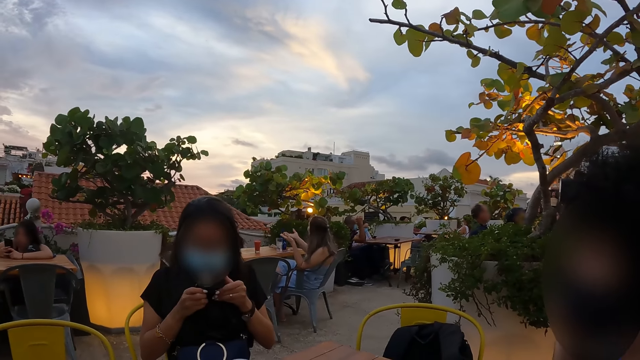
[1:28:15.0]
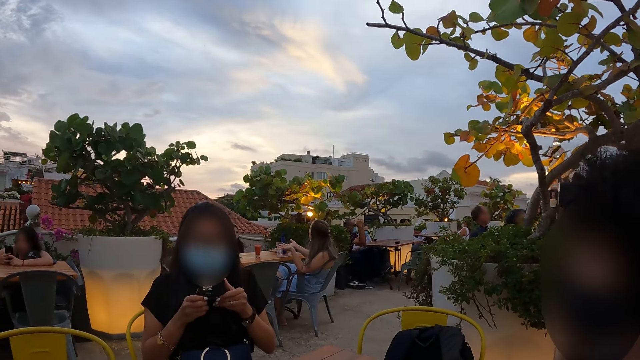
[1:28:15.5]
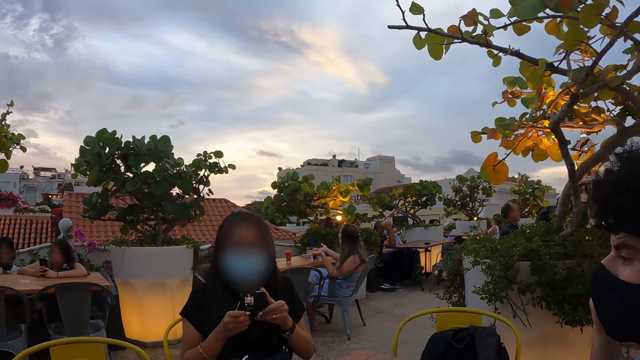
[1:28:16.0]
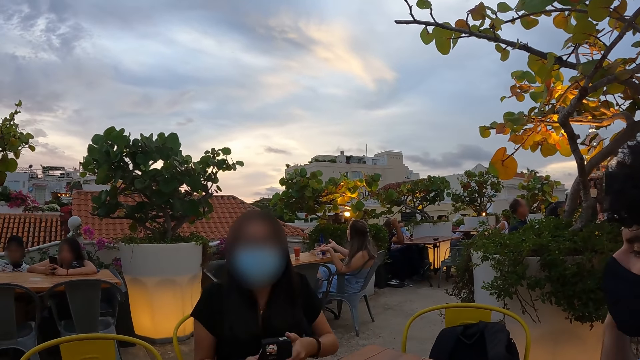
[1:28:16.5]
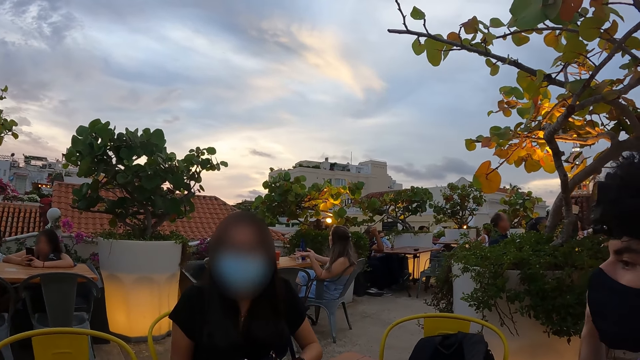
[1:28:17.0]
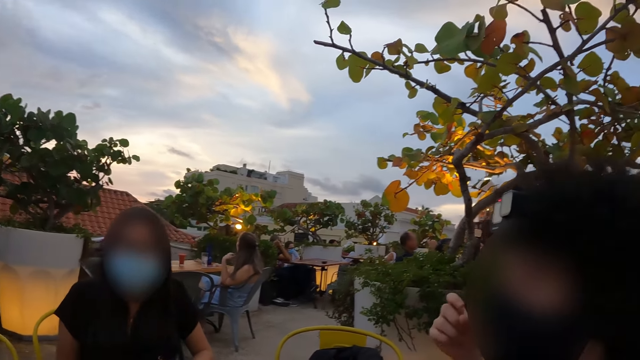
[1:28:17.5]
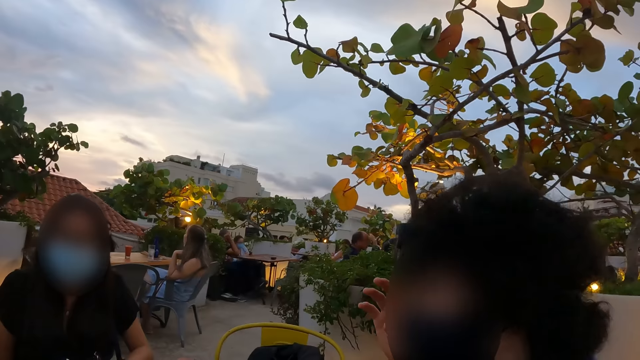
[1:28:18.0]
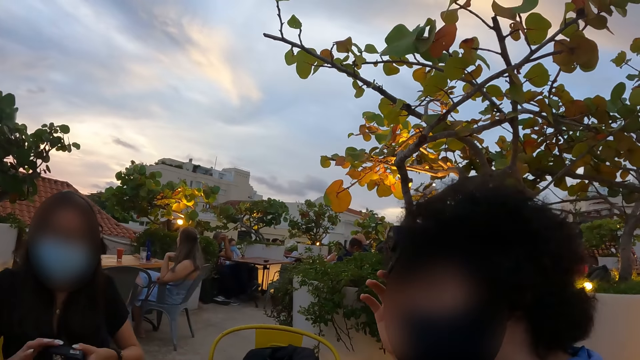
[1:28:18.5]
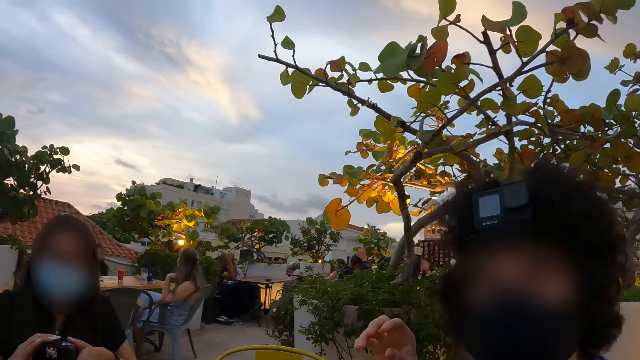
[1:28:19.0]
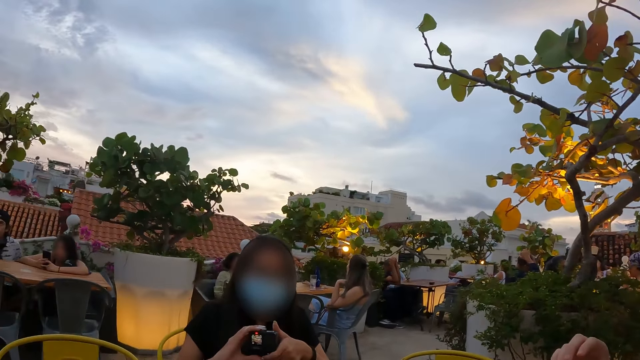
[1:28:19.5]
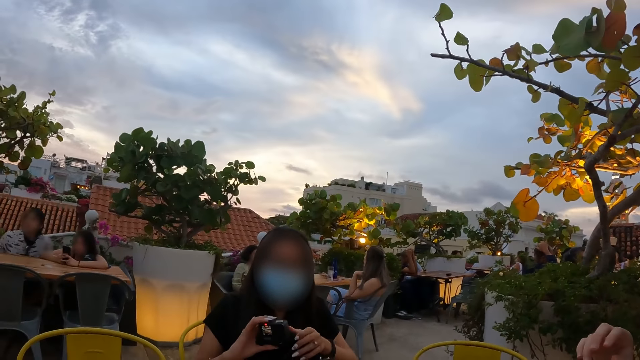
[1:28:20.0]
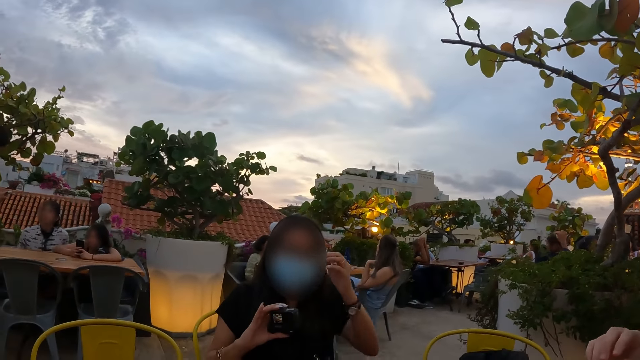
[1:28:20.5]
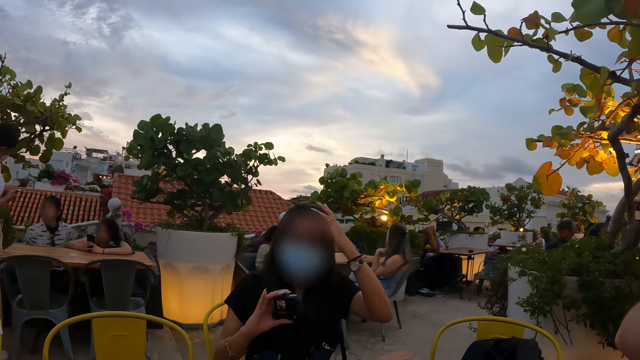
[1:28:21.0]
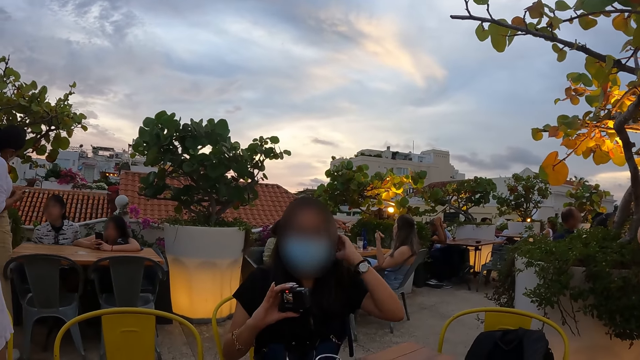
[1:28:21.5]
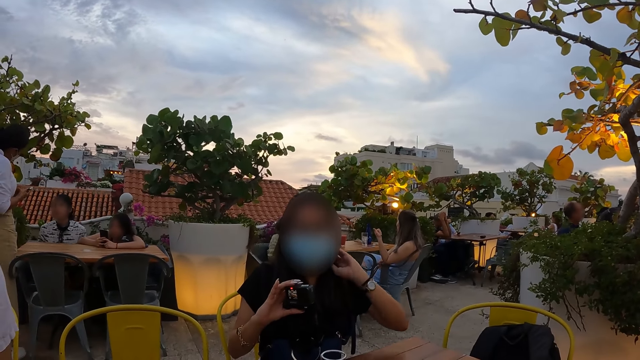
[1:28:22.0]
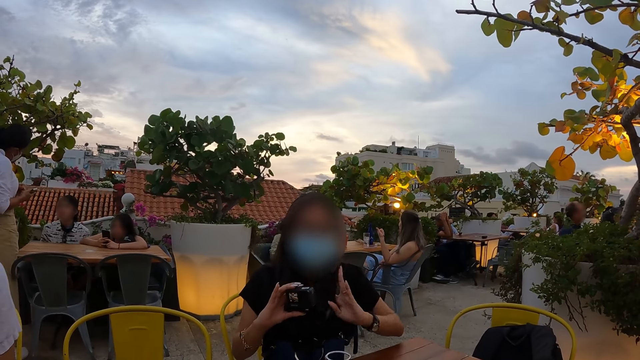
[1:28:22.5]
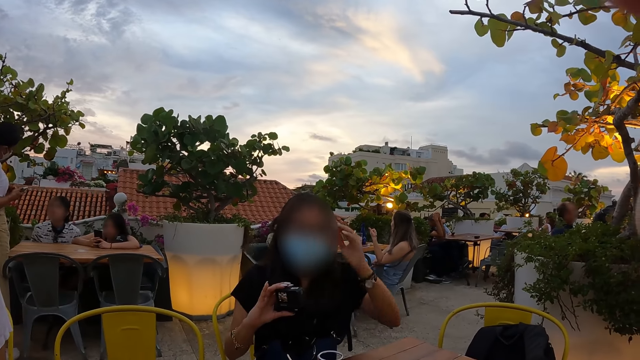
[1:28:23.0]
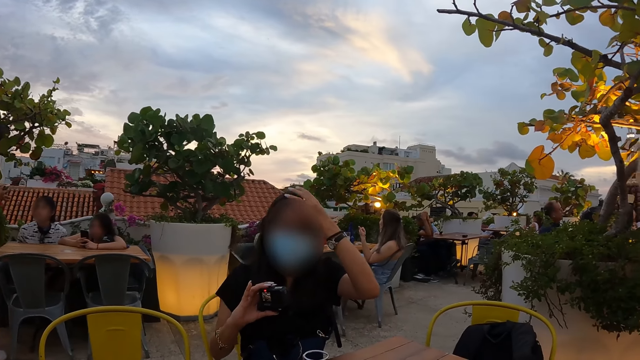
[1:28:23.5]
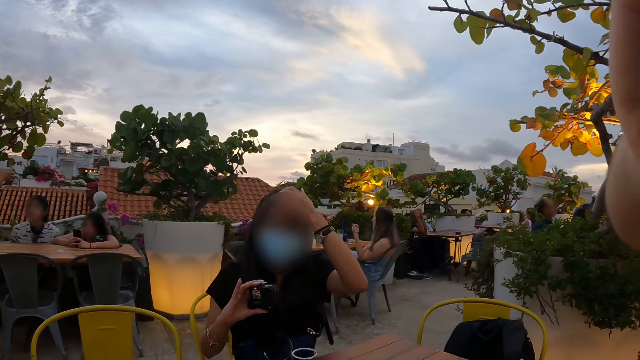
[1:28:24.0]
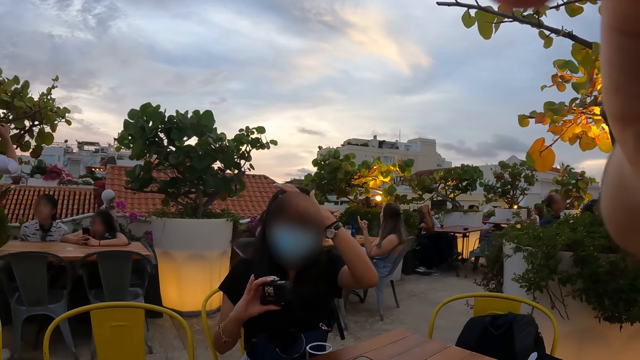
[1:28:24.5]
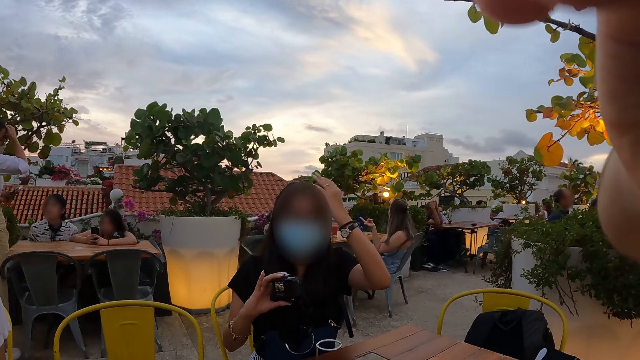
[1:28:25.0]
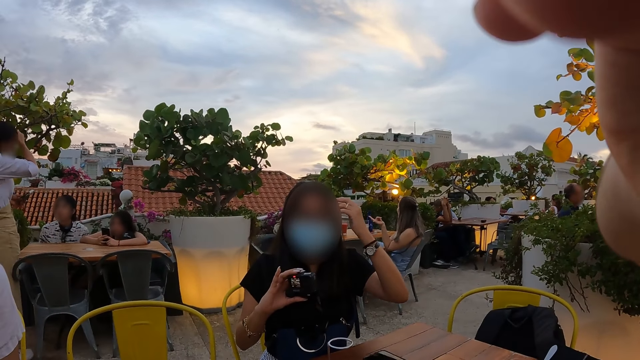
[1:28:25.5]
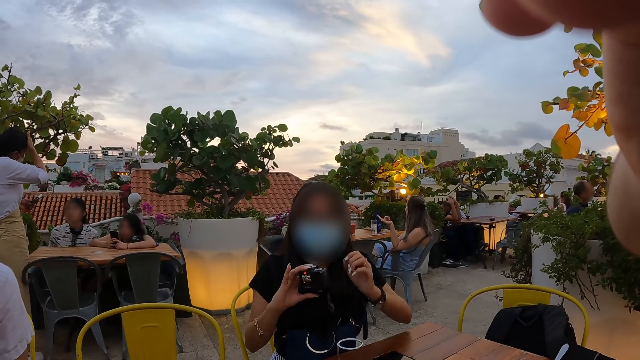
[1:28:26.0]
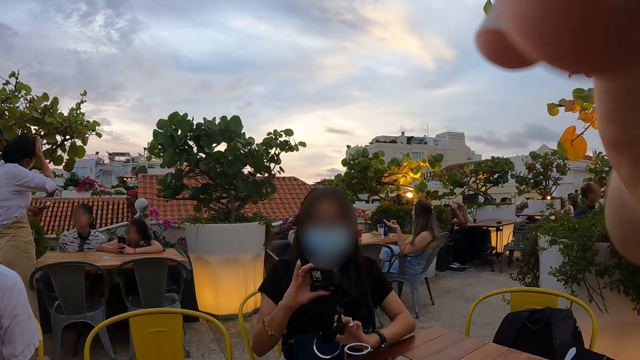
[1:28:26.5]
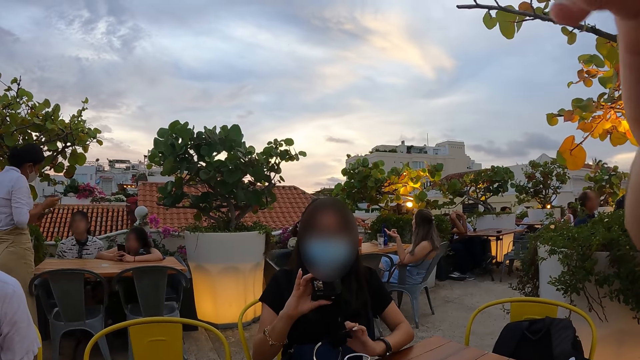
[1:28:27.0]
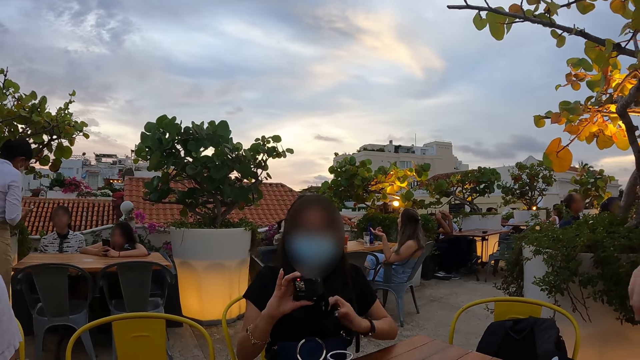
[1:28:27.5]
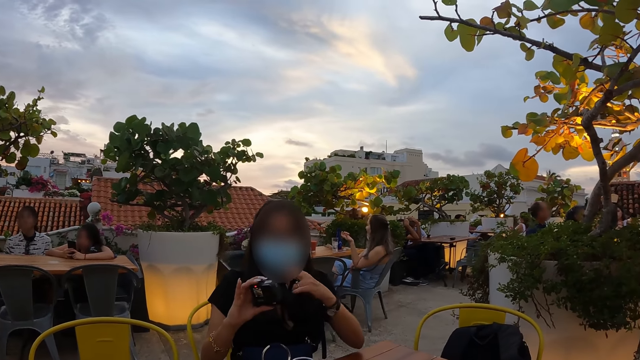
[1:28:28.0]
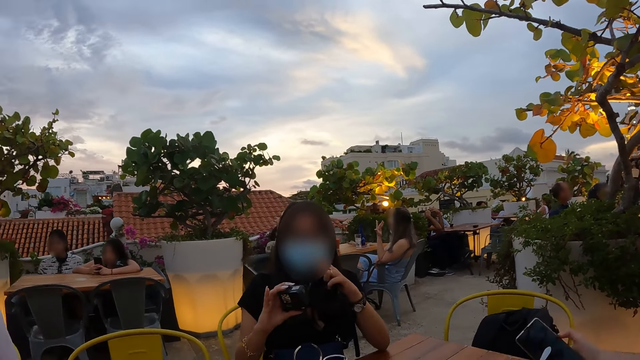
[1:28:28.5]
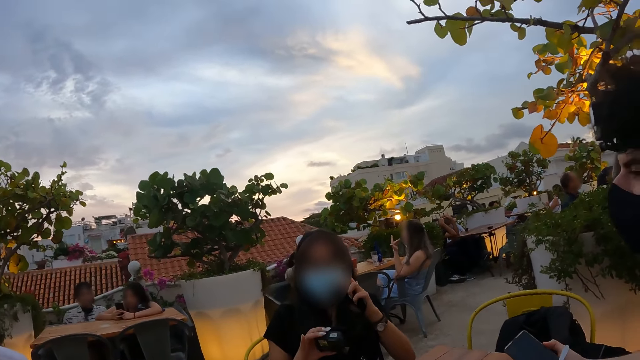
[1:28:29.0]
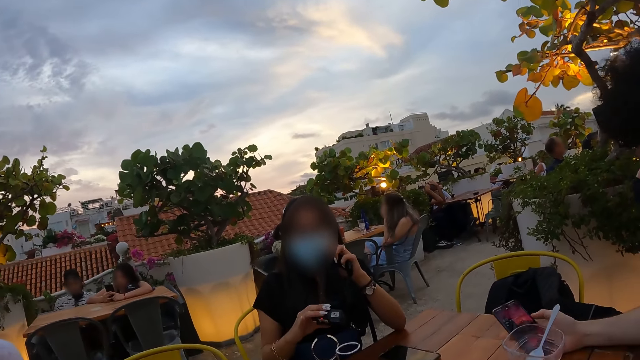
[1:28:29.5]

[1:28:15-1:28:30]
The camera wearer looks at a person. They look at another person. They converse with the first person. They adjust the camera. They lift the right hand.

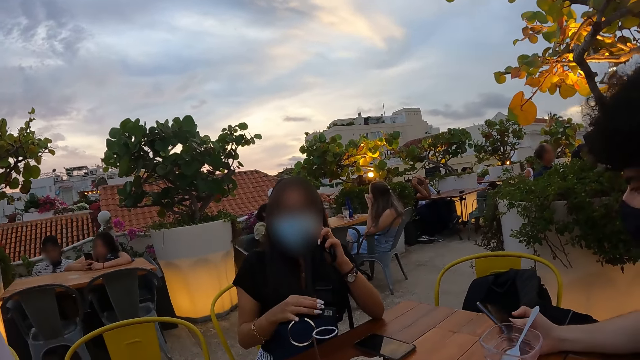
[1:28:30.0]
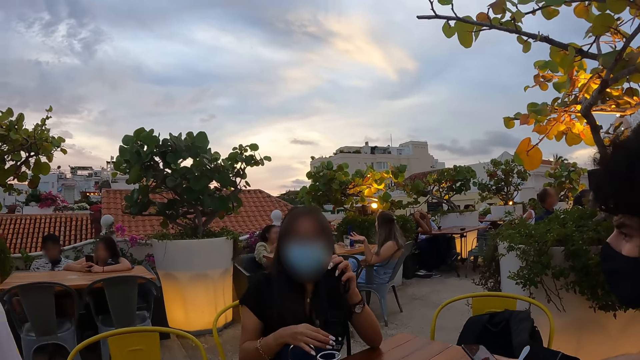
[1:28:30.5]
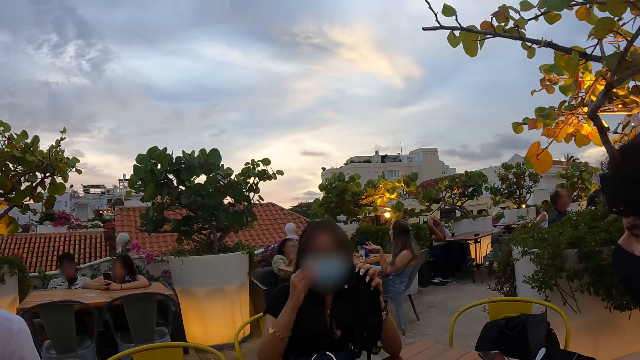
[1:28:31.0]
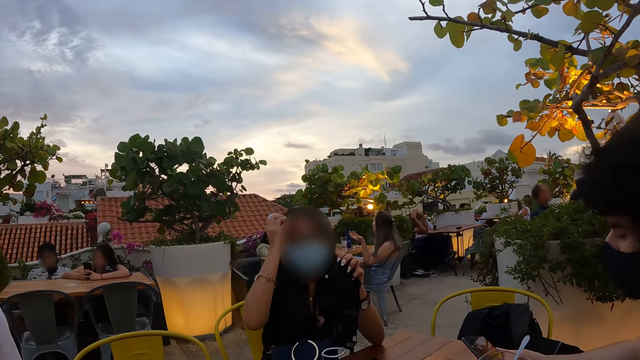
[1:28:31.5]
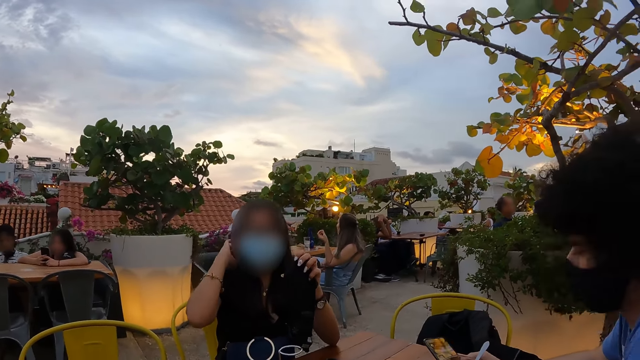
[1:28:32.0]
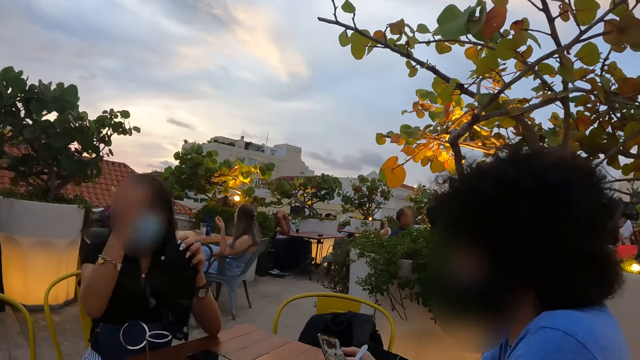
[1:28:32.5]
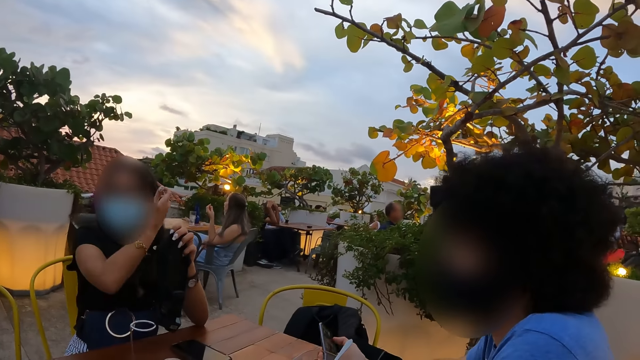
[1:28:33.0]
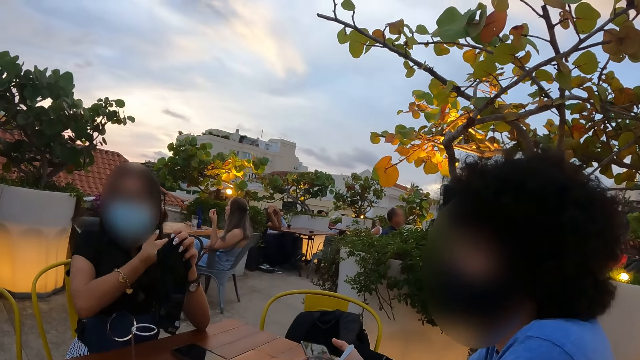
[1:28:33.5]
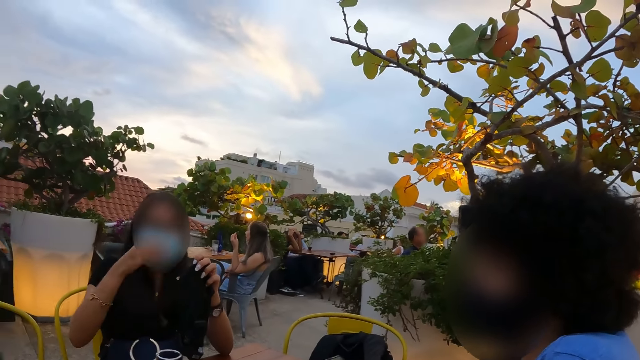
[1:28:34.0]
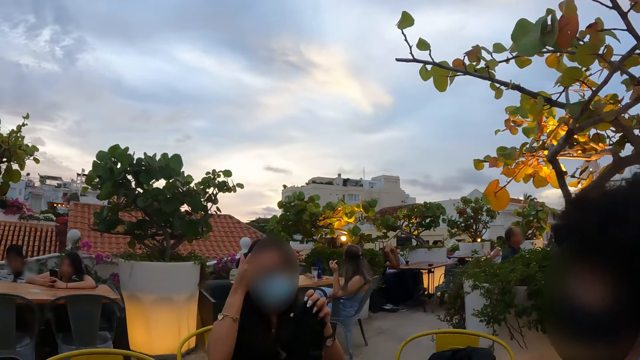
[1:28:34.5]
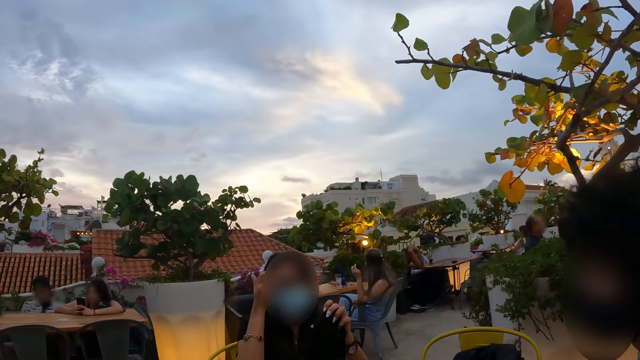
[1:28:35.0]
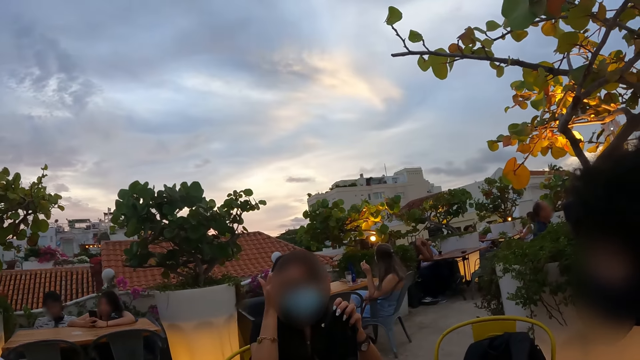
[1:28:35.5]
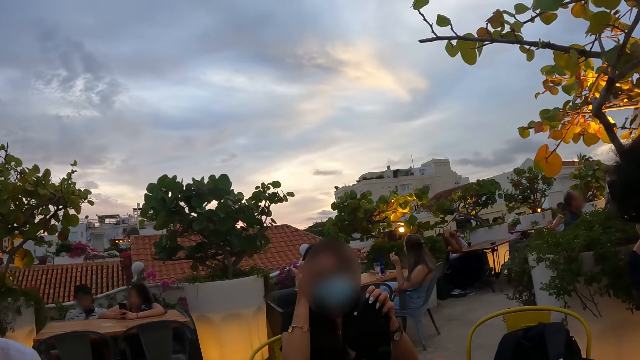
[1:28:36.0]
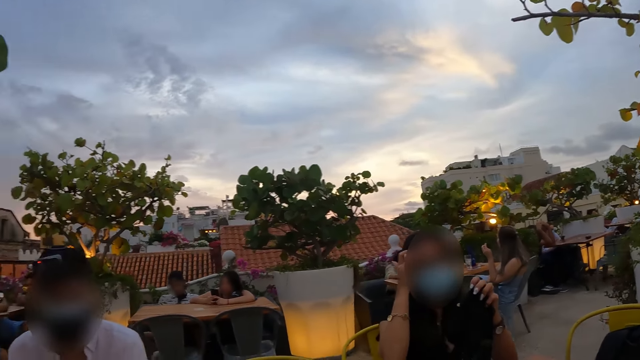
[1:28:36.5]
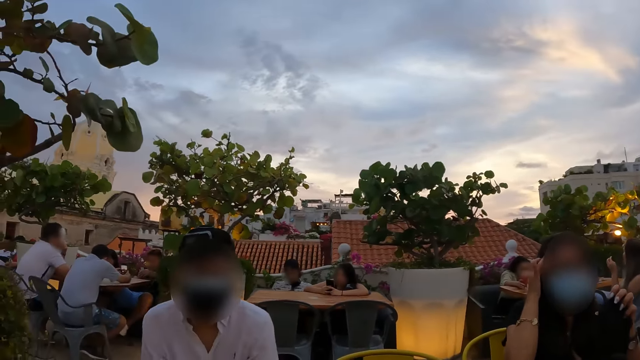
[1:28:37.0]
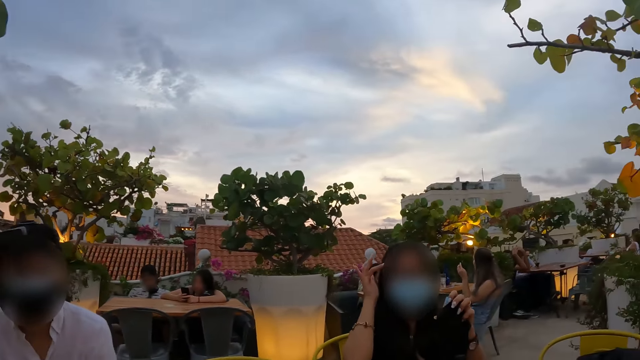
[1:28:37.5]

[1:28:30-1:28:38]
The camera wearer converses with a person.
